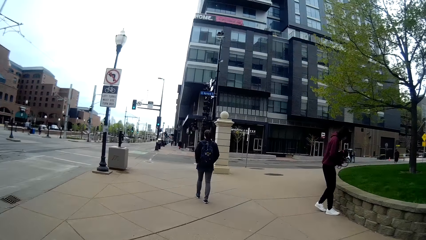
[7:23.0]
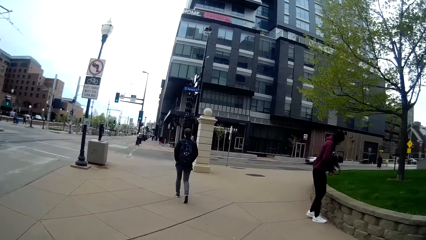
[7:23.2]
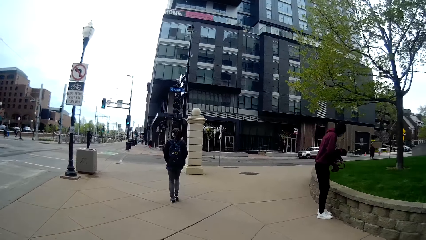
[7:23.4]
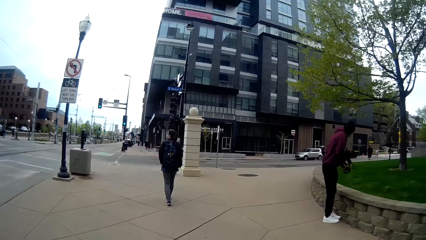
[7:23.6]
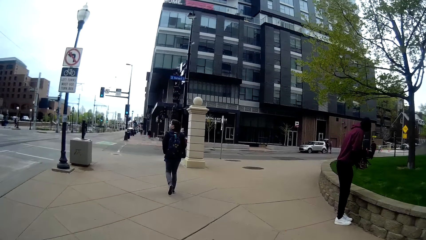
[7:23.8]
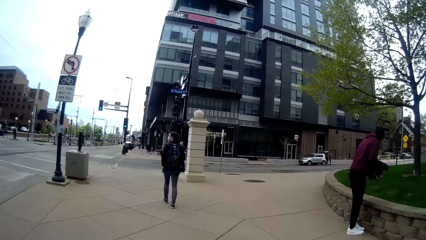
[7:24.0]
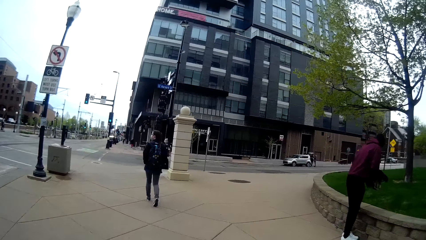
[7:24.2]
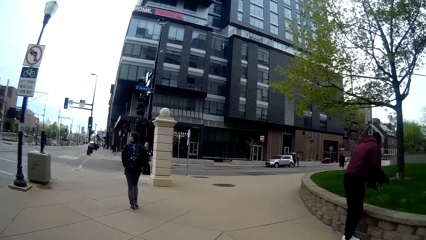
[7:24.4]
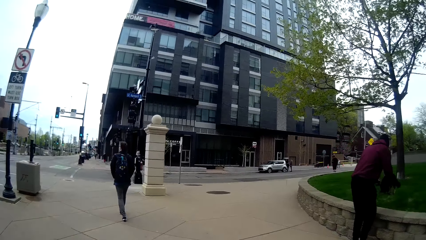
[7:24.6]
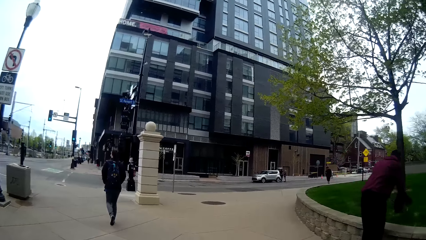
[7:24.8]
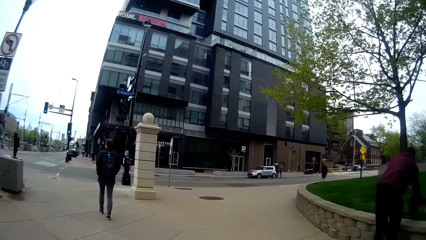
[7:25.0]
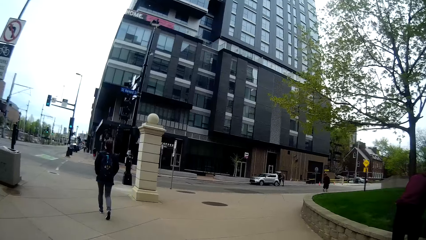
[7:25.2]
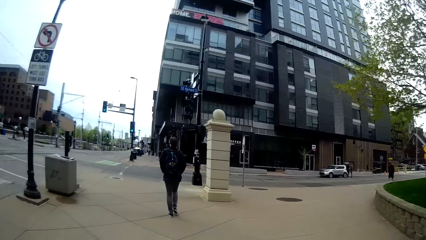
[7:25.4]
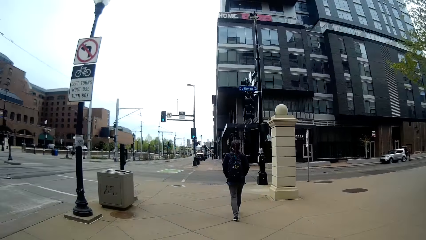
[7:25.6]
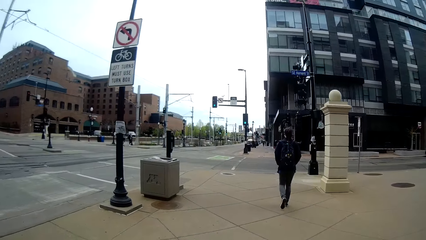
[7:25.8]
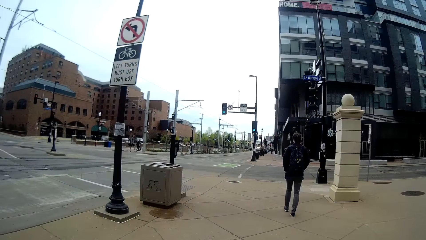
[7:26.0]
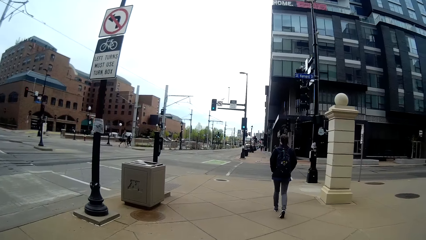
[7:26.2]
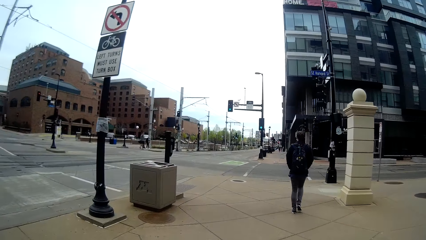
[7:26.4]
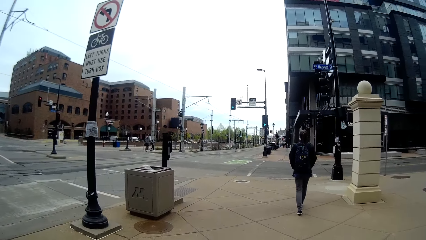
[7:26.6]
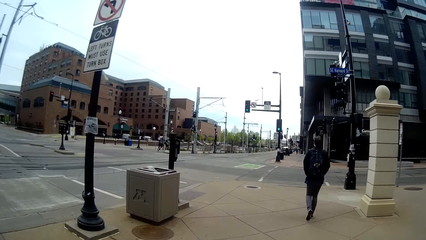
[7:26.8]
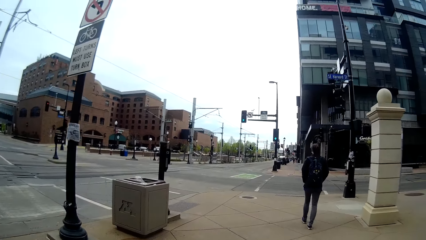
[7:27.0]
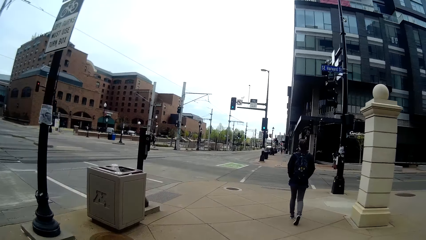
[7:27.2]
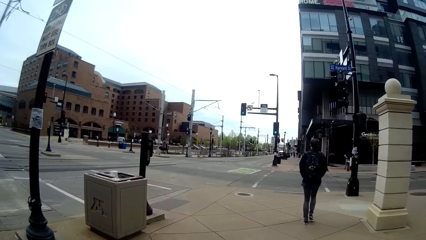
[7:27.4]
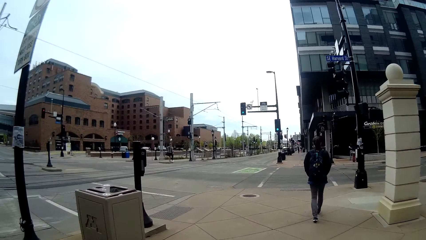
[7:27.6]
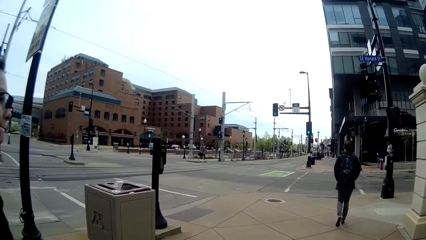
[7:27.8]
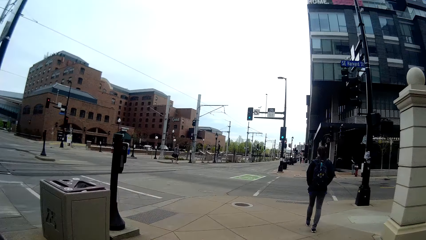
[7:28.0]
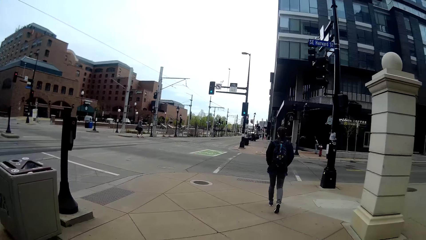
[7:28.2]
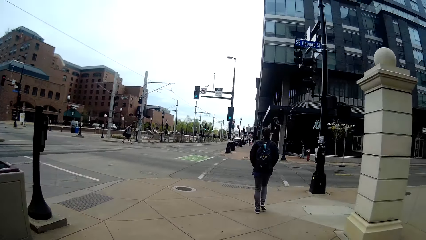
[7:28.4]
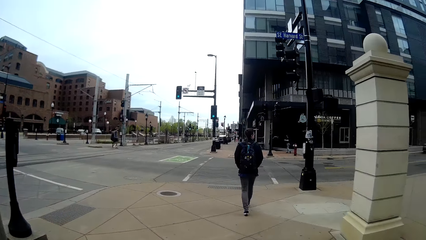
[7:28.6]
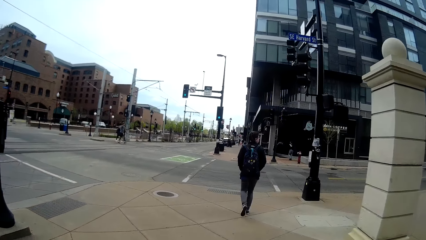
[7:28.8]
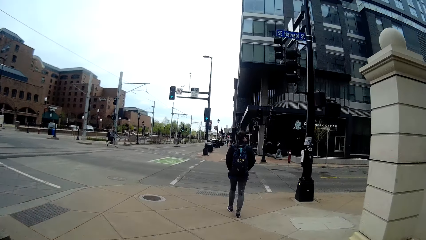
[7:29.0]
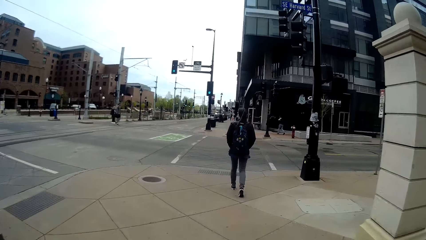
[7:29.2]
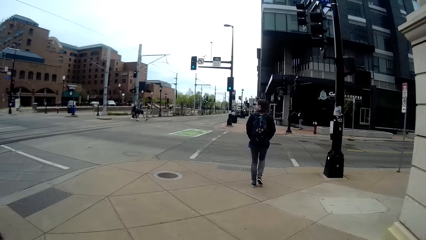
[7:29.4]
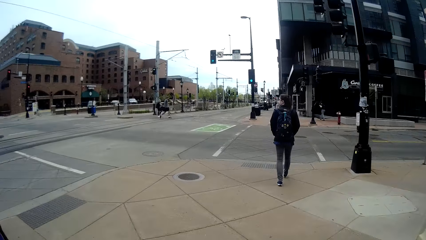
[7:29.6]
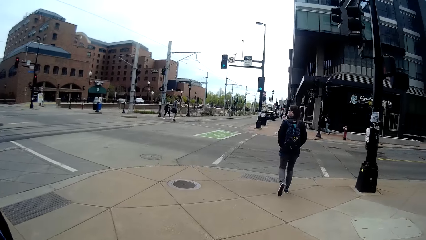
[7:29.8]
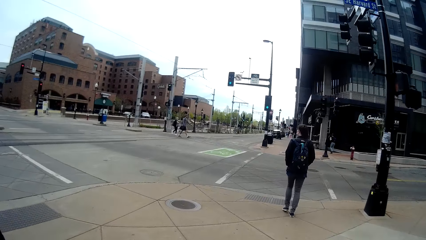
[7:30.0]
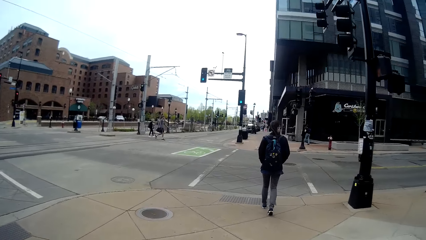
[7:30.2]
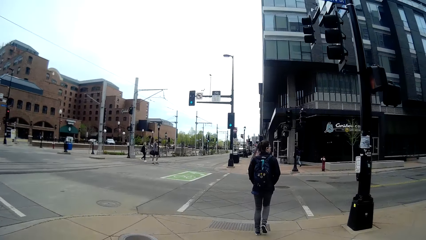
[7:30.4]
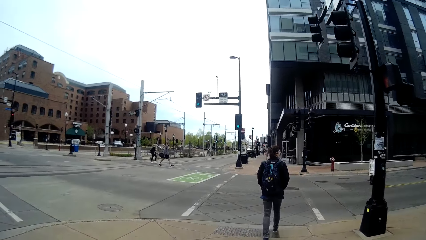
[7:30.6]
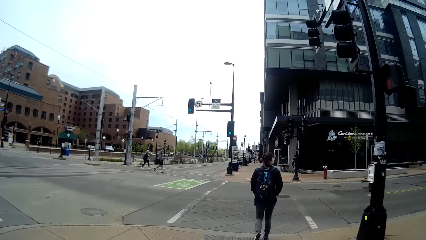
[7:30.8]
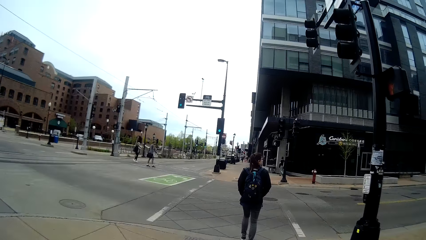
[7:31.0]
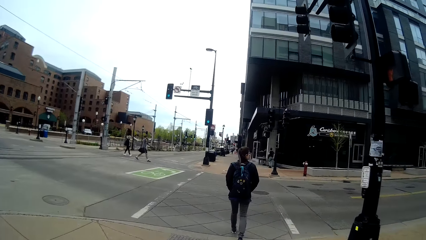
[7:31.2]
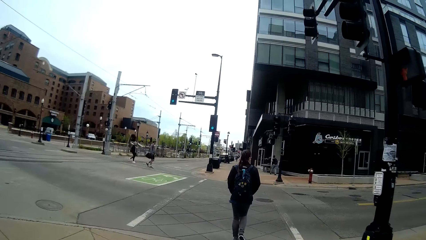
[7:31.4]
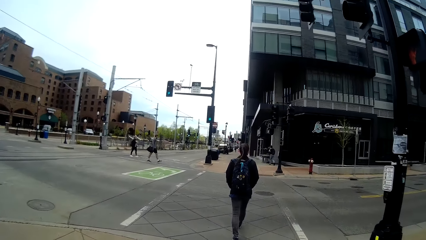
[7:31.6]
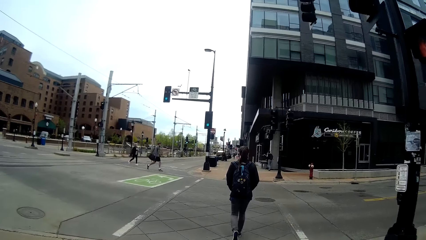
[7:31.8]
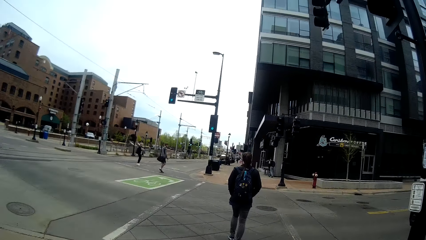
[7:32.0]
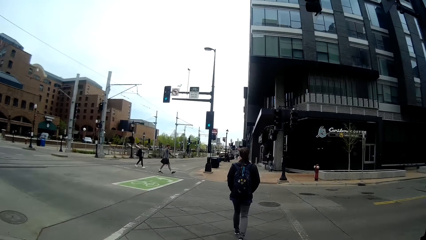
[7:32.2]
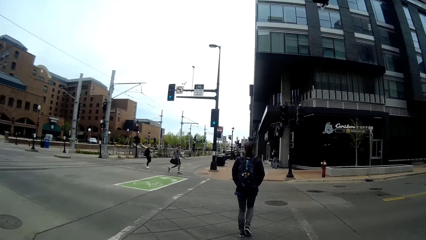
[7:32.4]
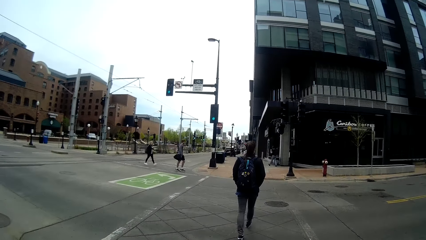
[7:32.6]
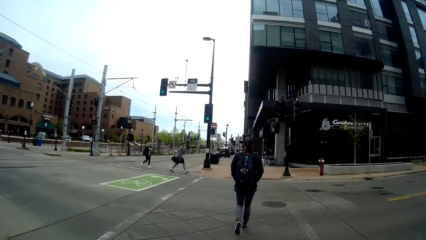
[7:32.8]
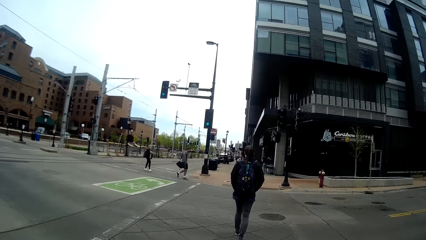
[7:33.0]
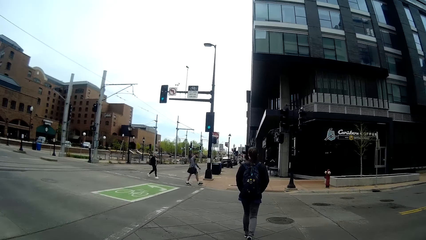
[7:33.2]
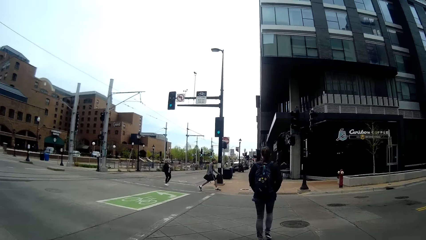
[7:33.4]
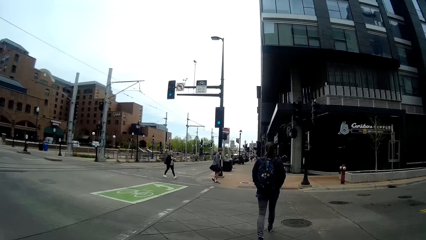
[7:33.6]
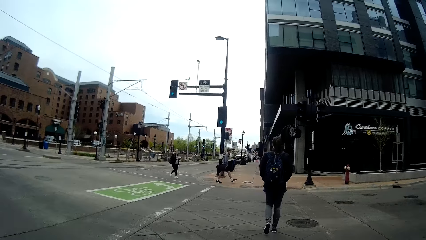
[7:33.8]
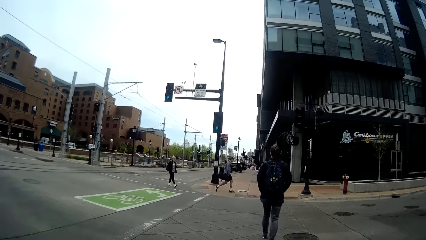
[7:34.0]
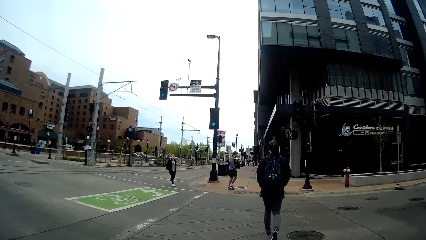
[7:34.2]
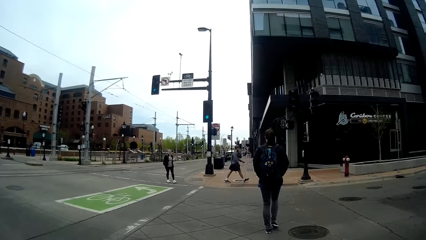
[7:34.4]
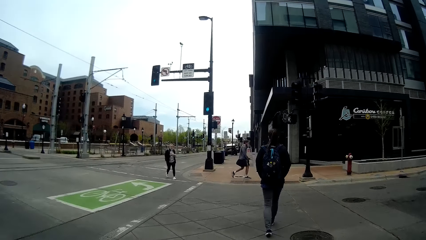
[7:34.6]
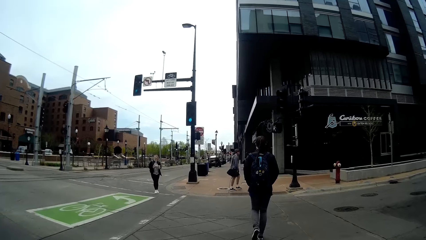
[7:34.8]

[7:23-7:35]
The camera wearer walks past a man. They cross the road.

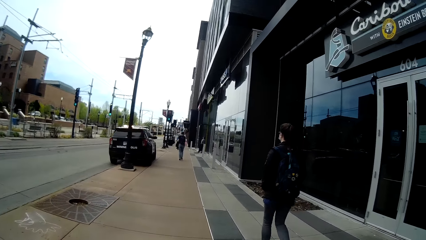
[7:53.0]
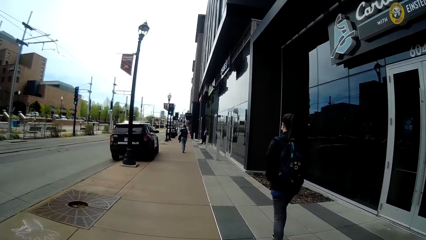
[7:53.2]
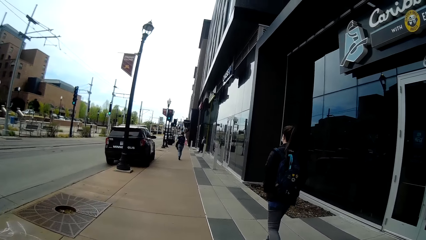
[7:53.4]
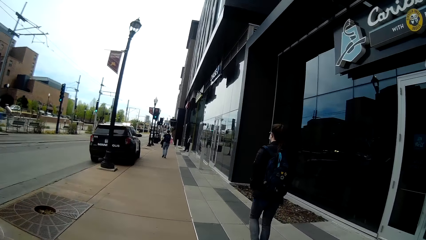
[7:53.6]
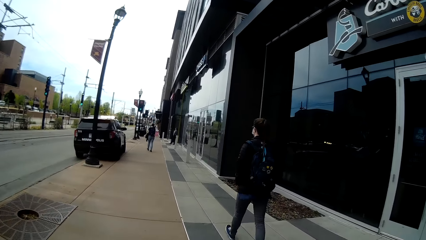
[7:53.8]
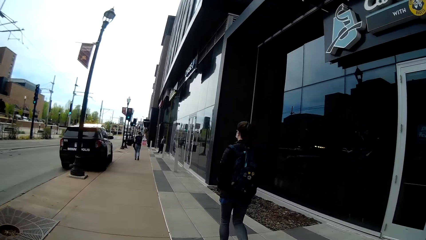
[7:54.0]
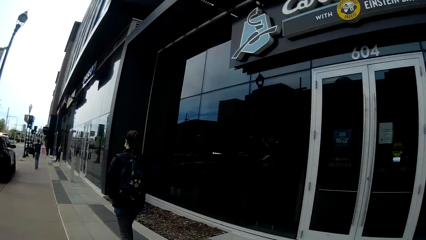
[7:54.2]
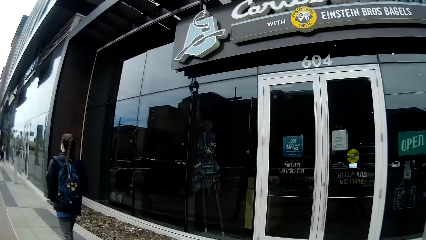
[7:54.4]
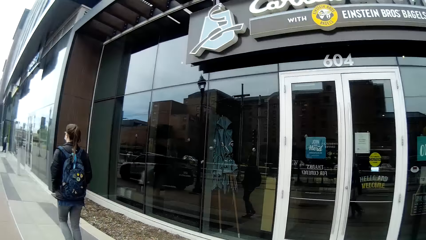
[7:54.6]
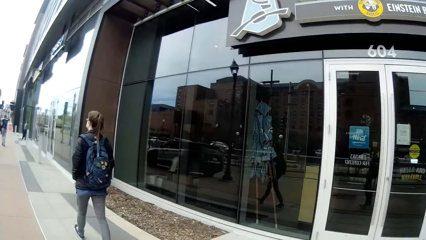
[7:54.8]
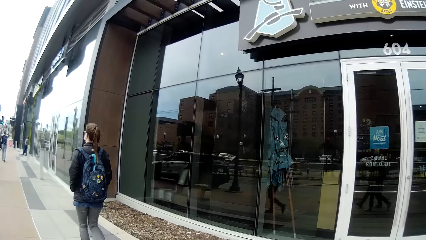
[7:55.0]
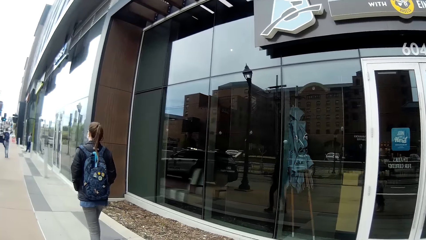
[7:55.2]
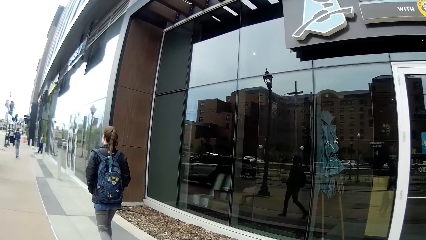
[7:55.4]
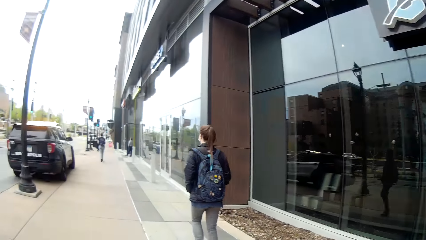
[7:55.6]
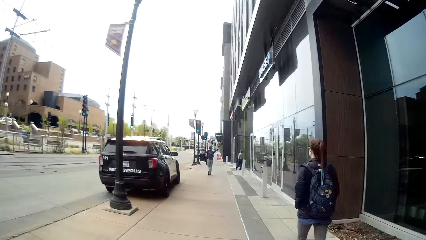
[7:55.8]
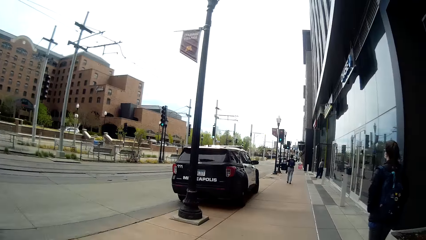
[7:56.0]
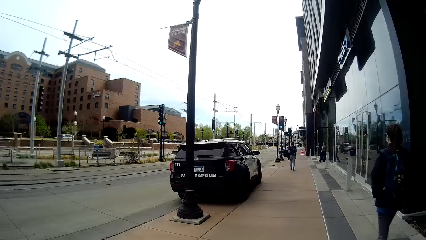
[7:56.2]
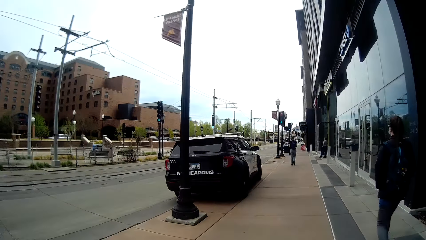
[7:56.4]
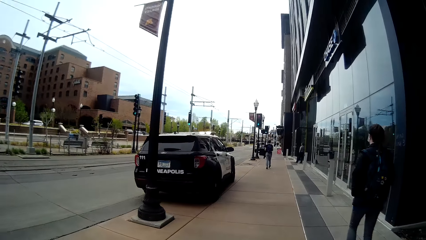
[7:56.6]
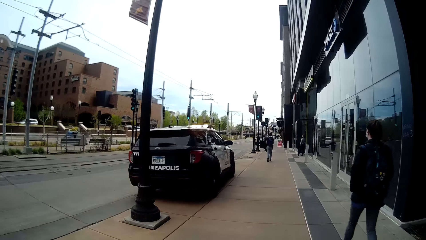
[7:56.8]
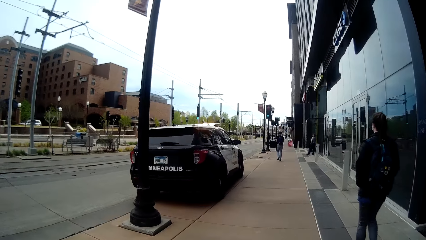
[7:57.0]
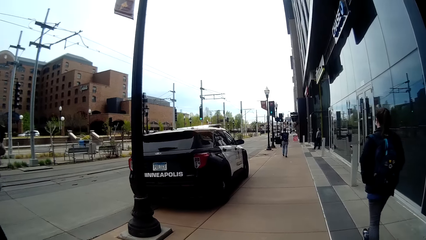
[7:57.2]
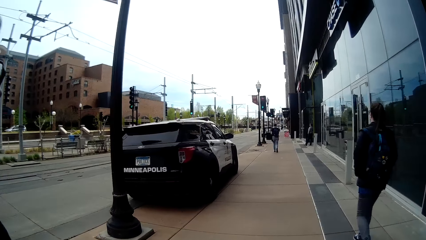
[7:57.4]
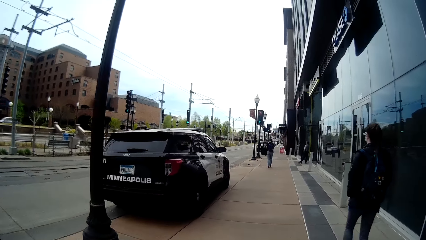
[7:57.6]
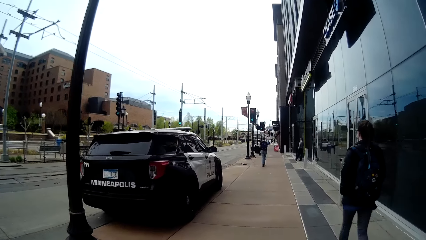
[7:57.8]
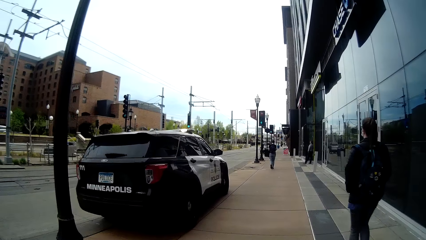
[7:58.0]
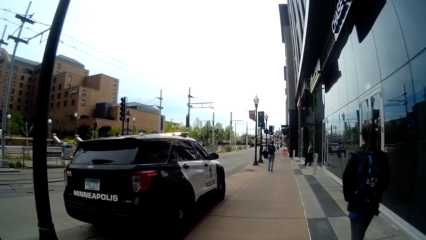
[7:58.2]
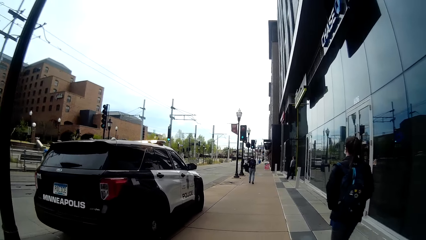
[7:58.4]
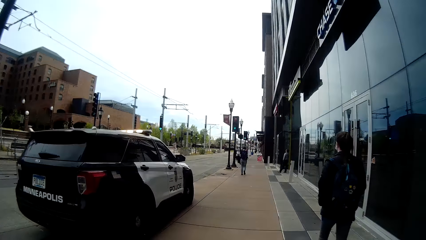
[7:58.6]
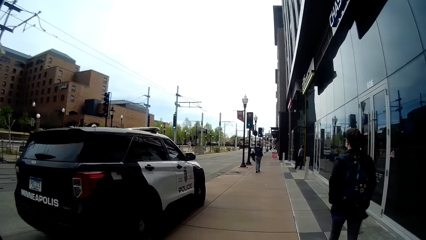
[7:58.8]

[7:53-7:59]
The camera wearer looks around.
